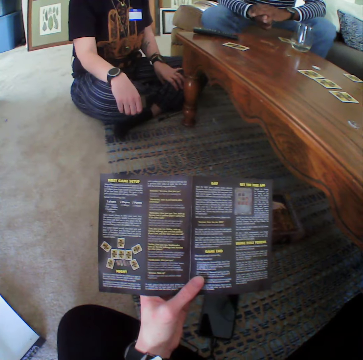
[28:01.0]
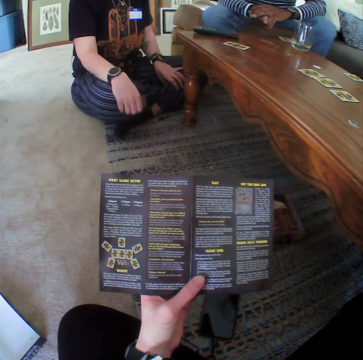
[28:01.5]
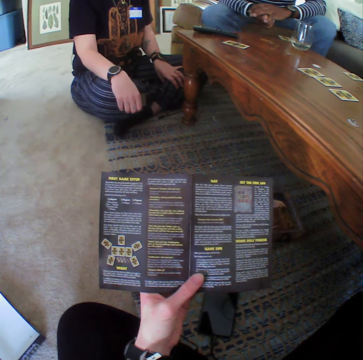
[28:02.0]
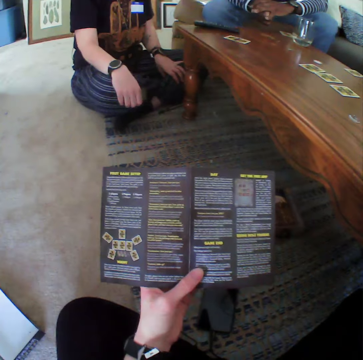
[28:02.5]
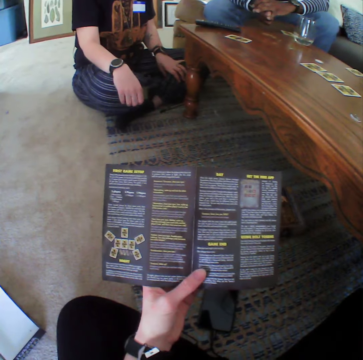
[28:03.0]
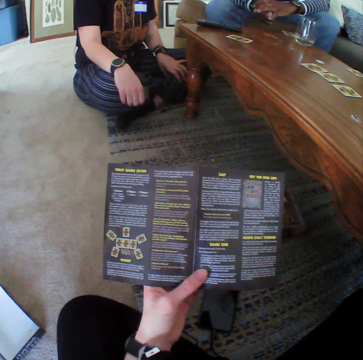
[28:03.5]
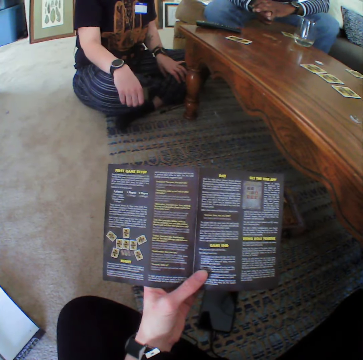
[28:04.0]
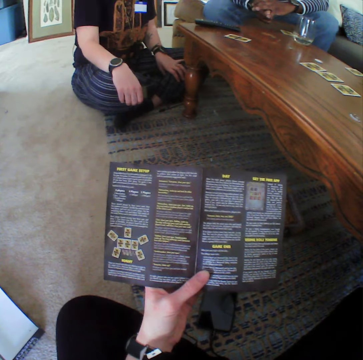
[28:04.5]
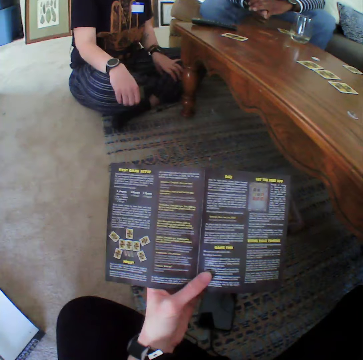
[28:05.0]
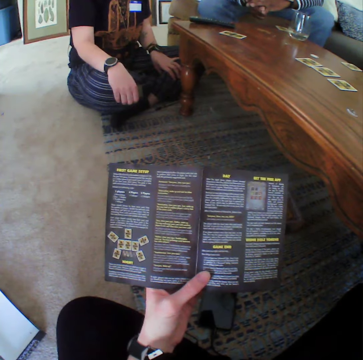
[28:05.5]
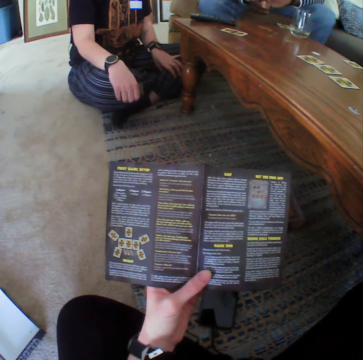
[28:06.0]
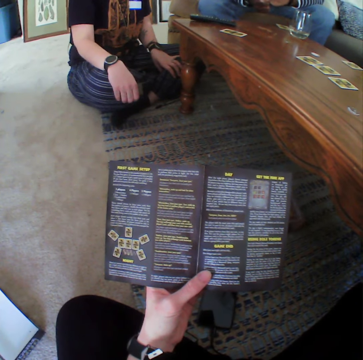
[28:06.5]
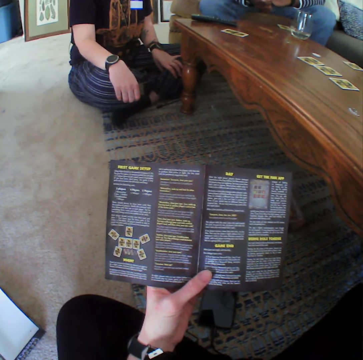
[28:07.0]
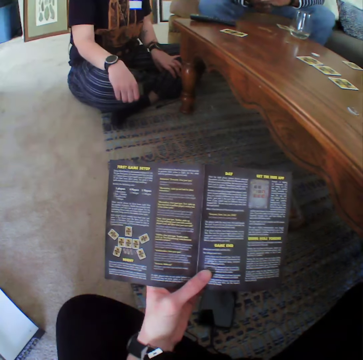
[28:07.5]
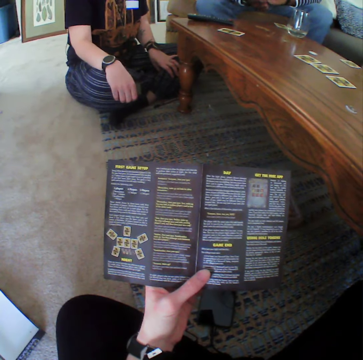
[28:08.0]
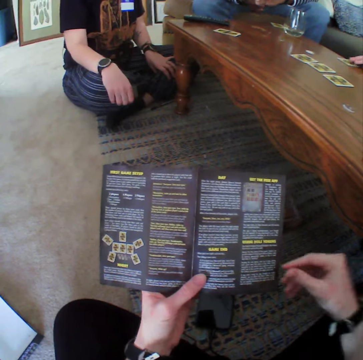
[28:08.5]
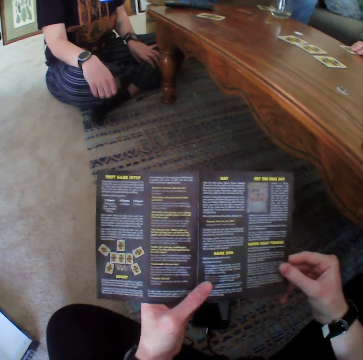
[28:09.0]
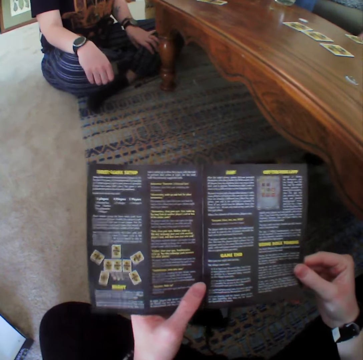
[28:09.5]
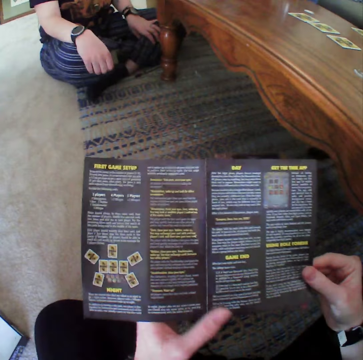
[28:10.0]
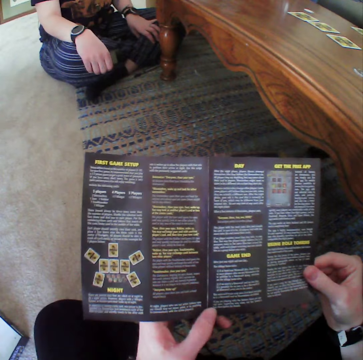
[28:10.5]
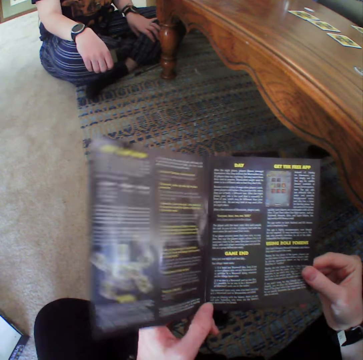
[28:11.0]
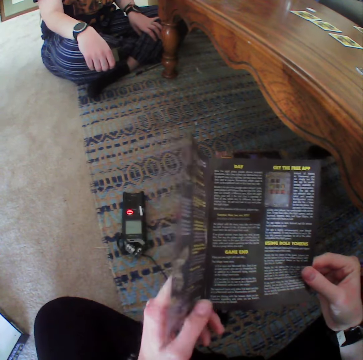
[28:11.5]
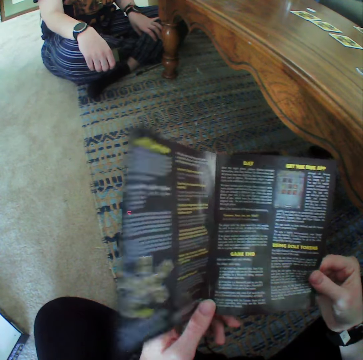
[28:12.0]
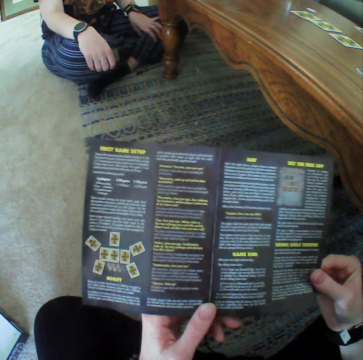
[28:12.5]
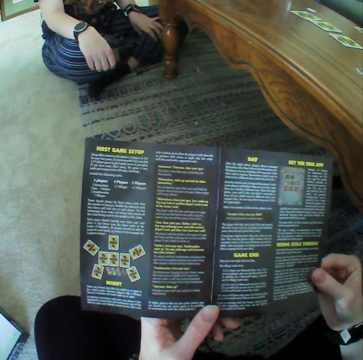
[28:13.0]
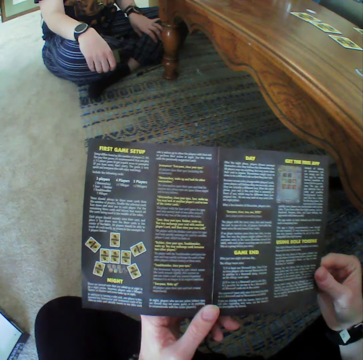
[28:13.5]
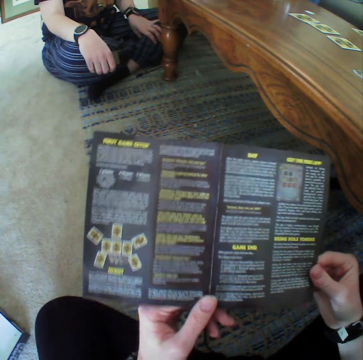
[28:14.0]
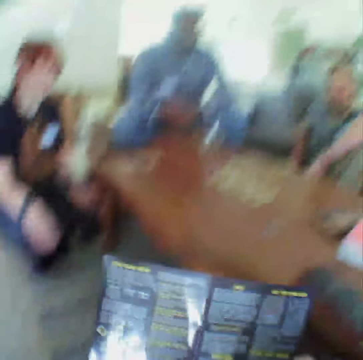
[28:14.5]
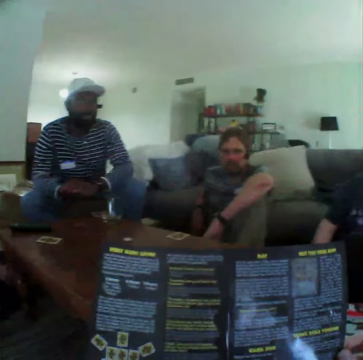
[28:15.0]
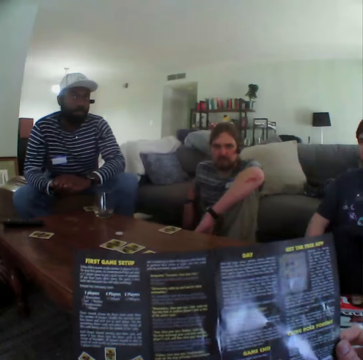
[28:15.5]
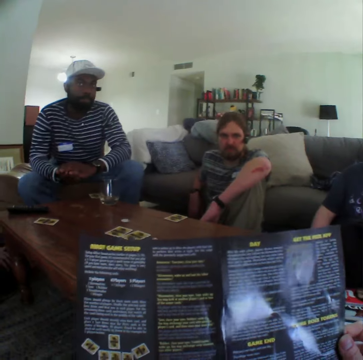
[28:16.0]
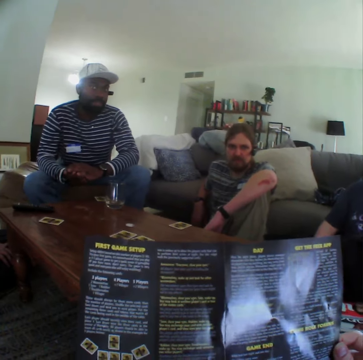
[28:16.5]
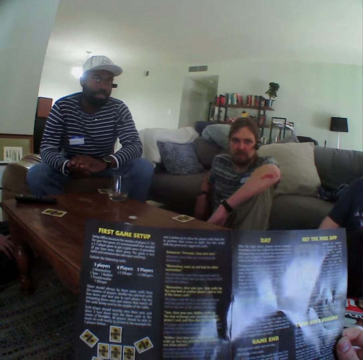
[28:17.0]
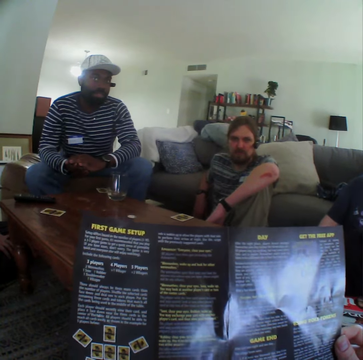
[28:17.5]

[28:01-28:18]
The camera wearer puts down his hand. He touches the pamphlet. He looks at the pamphlet.

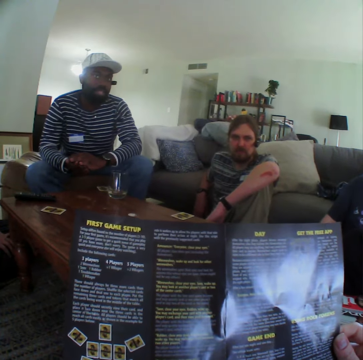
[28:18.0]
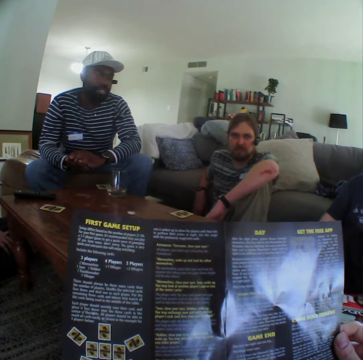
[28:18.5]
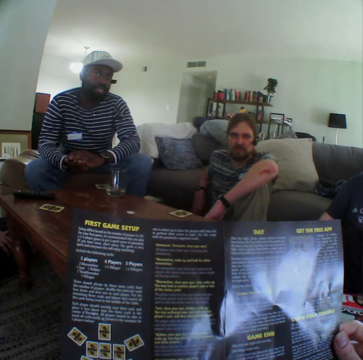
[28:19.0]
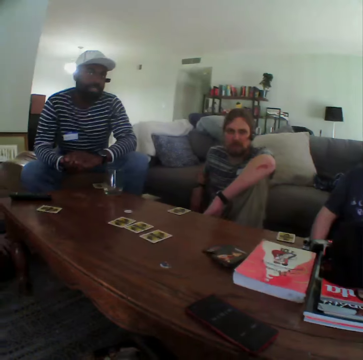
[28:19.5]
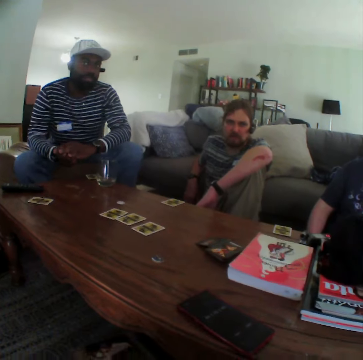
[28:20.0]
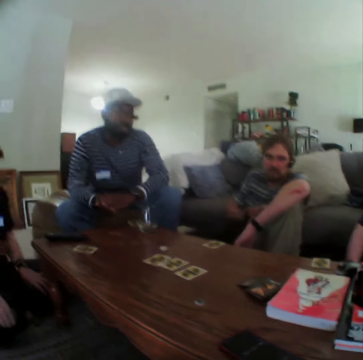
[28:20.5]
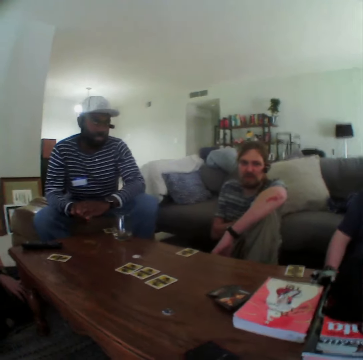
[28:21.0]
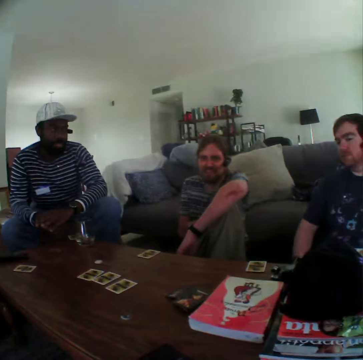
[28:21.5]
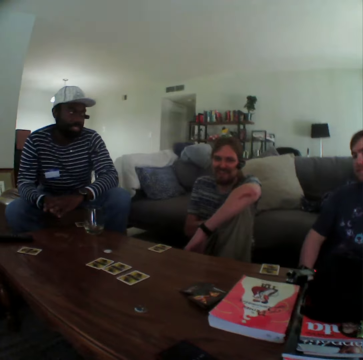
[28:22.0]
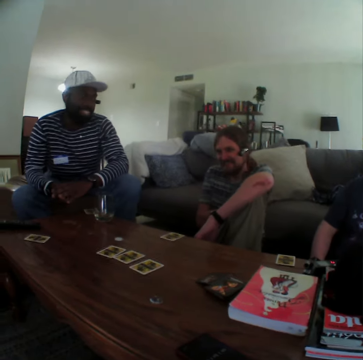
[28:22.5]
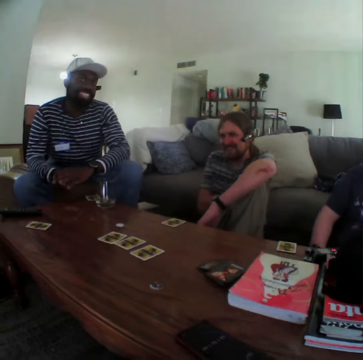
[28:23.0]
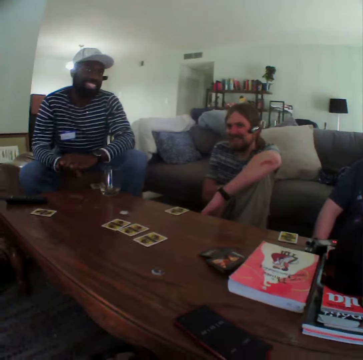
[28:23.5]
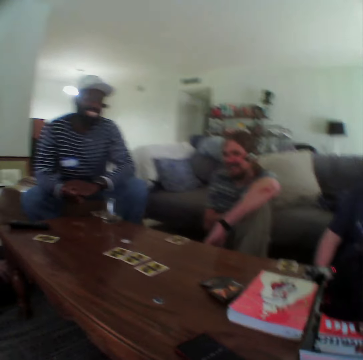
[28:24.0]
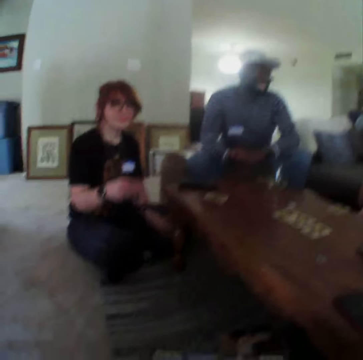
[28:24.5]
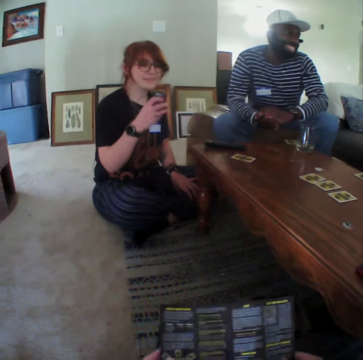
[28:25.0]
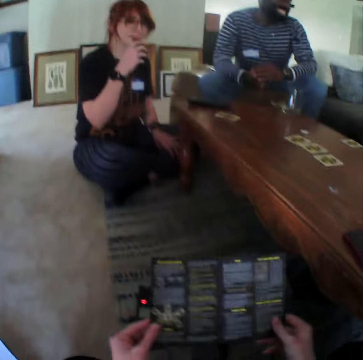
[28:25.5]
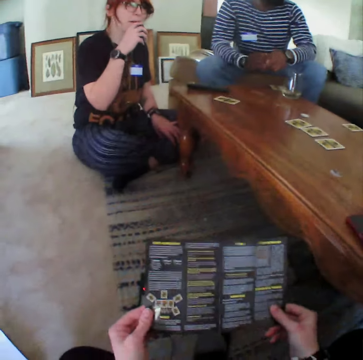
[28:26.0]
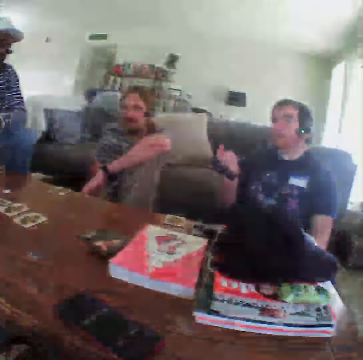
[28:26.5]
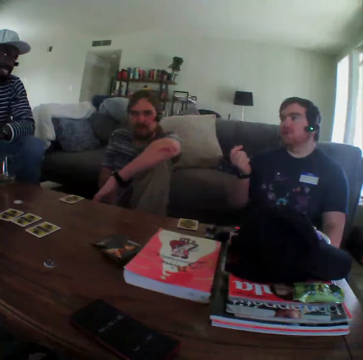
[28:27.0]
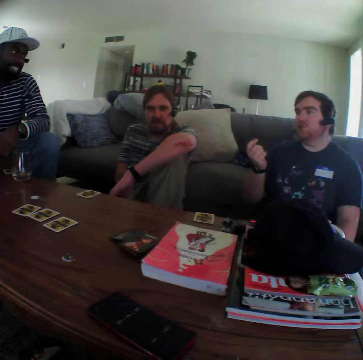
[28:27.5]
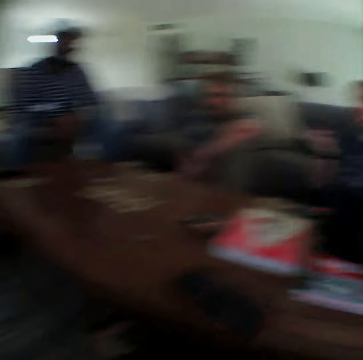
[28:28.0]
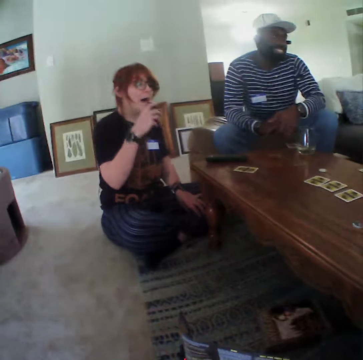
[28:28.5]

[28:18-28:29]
The camera wearer puts down the booklet. A woman lifts her hand and puts the vape pen in the mouth. A man gestures with his hand.

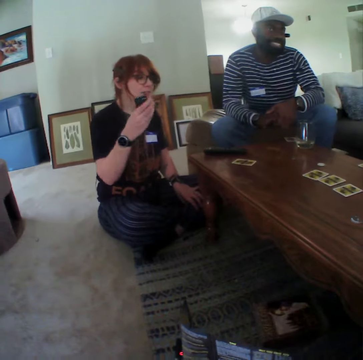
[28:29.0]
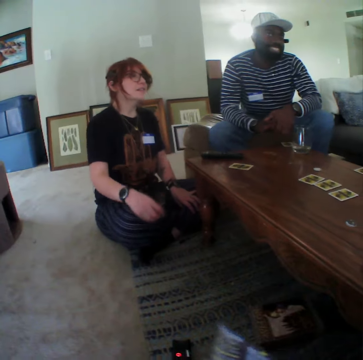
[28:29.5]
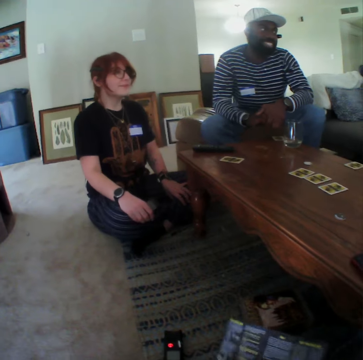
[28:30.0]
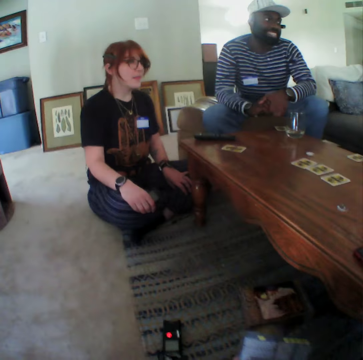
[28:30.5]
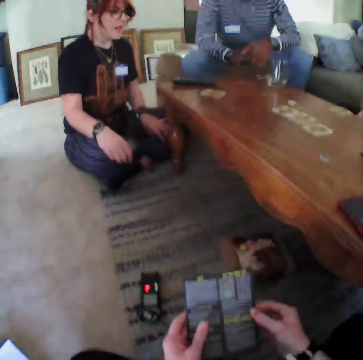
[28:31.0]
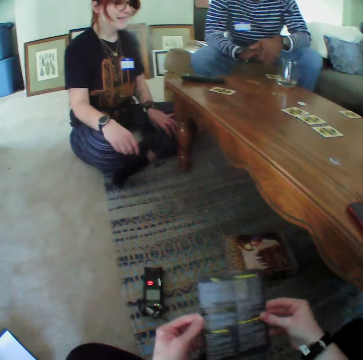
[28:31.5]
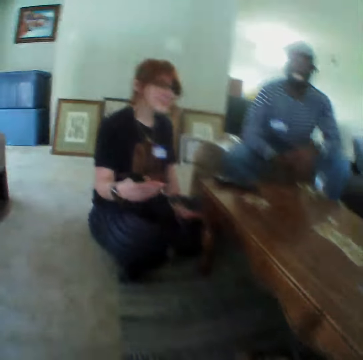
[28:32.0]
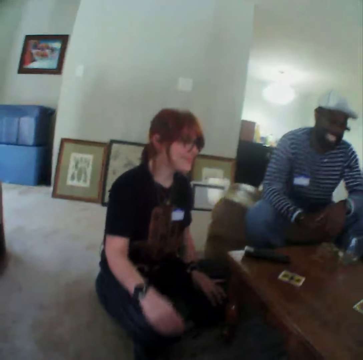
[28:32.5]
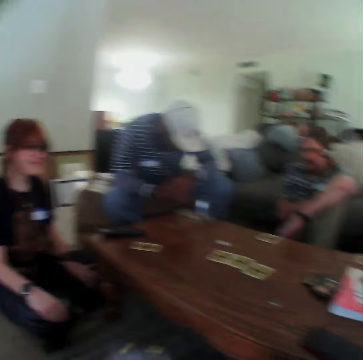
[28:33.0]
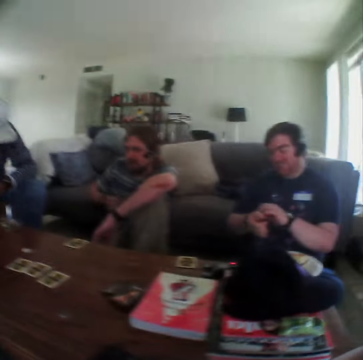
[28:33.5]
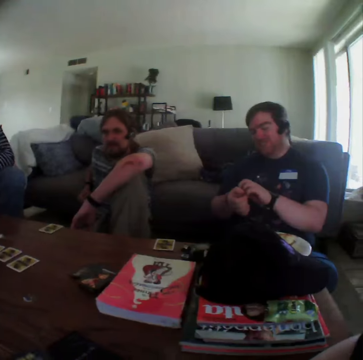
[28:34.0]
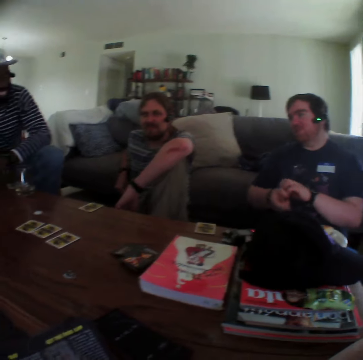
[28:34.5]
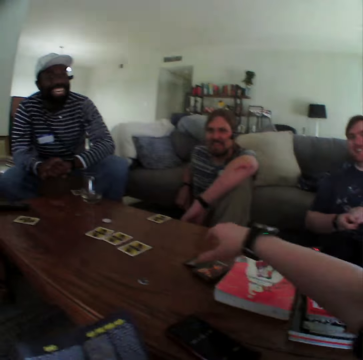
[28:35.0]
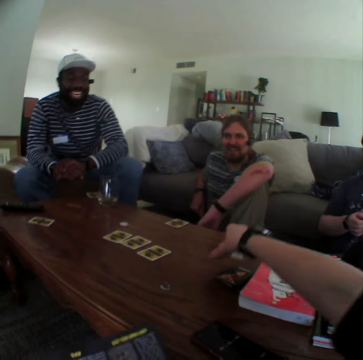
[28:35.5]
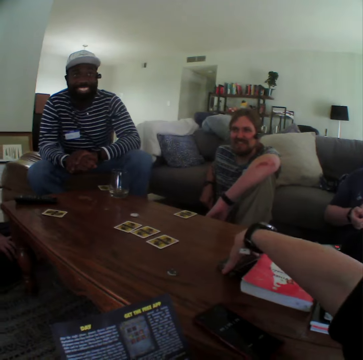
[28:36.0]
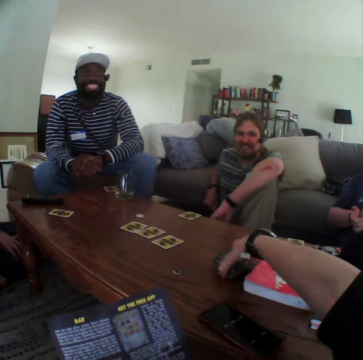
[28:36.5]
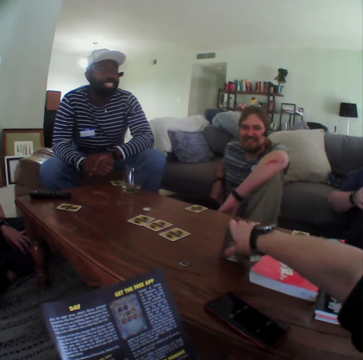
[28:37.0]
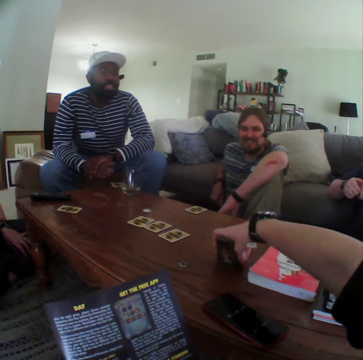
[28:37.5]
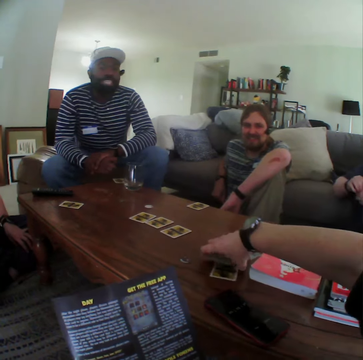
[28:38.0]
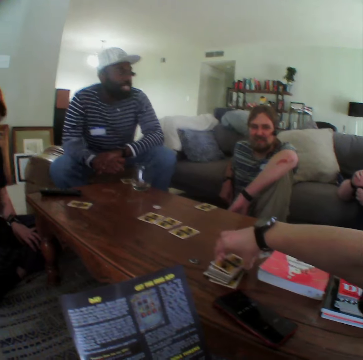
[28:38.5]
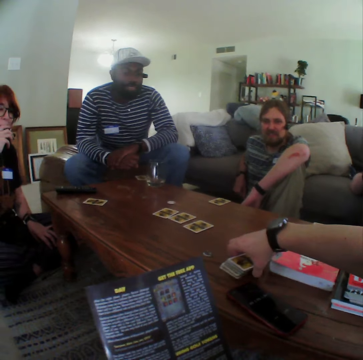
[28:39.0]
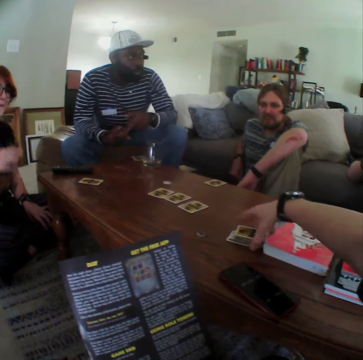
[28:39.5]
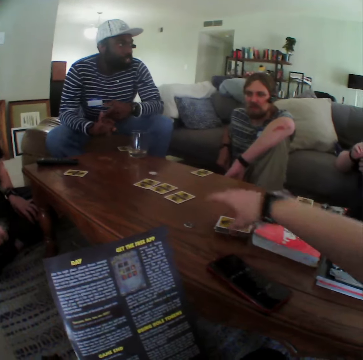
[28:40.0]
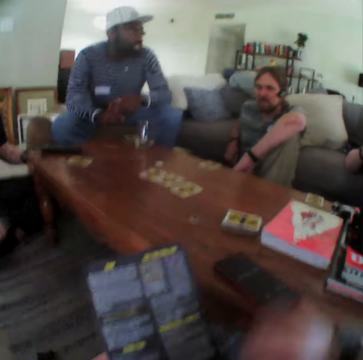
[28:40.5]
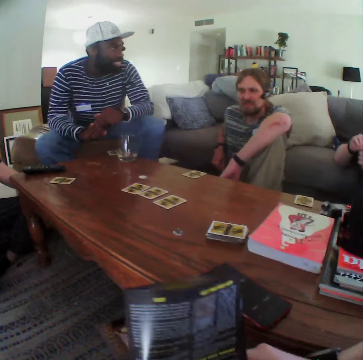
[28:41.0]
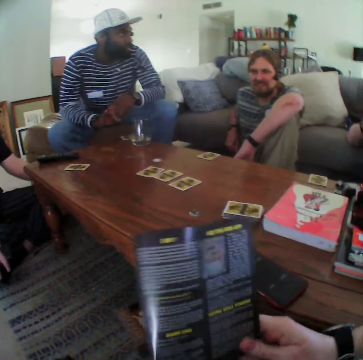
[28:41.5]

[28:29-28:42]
A woman puts down her hand. The camera wearer reads the booklet. A man looks down. The camera wearer holds the cards. They touch the cards. The man talks.
